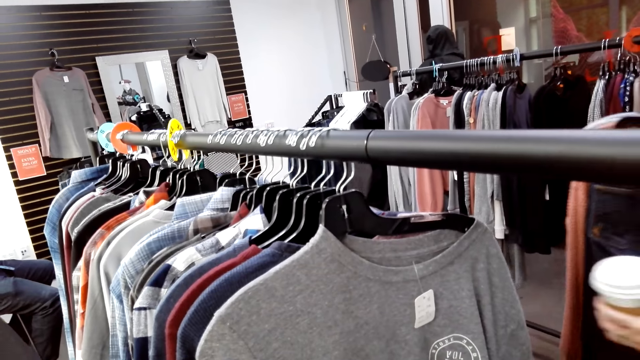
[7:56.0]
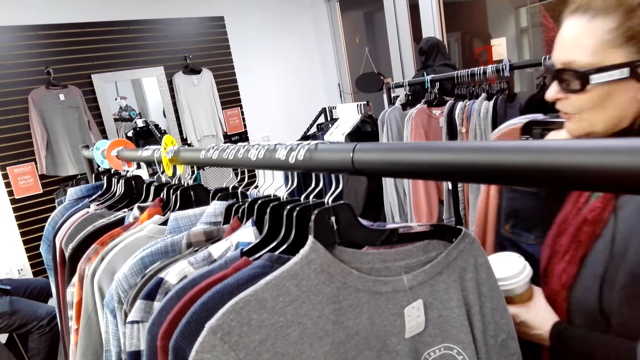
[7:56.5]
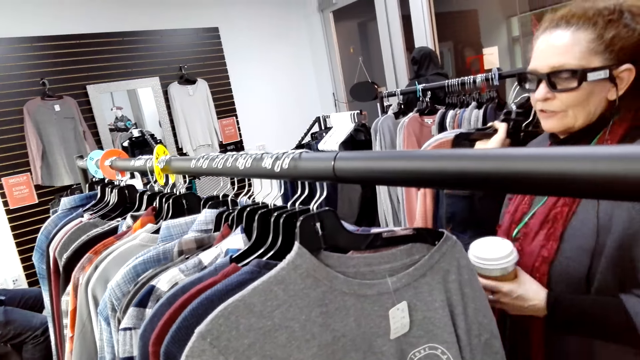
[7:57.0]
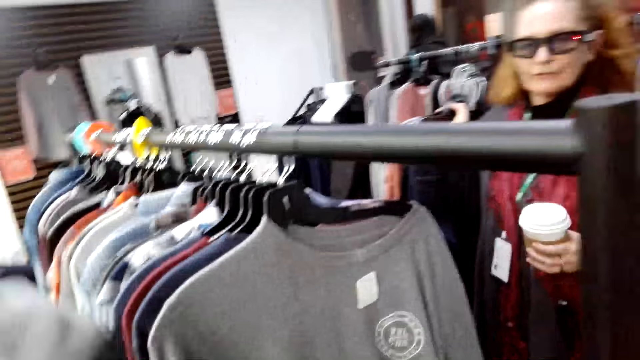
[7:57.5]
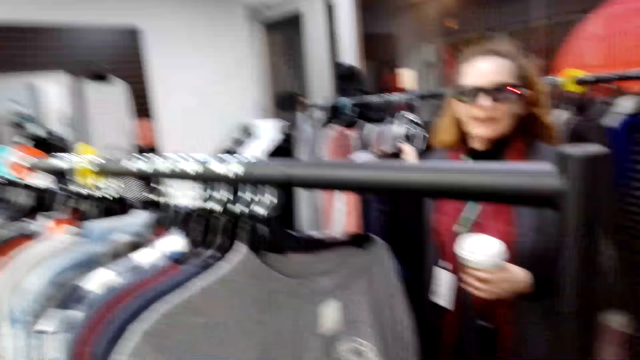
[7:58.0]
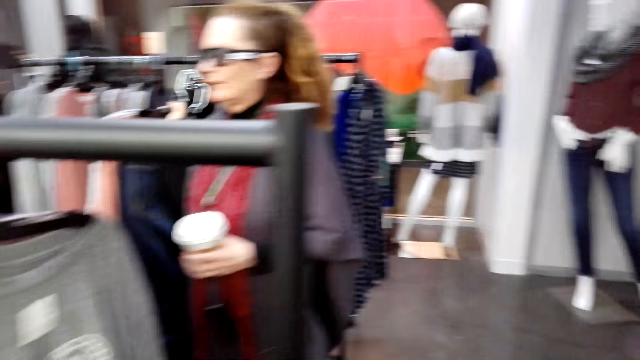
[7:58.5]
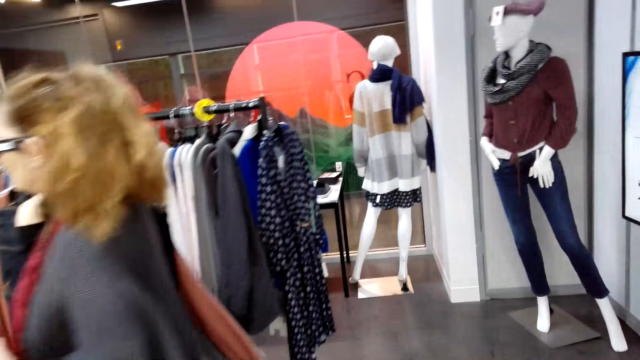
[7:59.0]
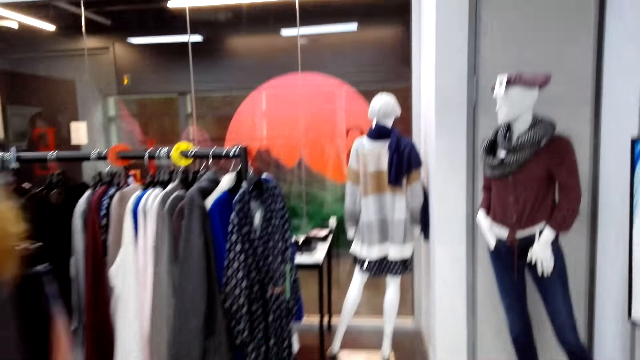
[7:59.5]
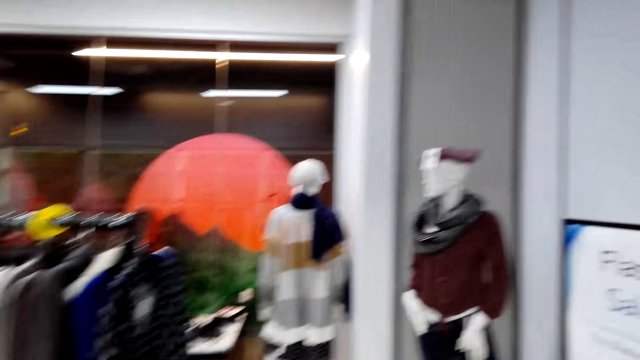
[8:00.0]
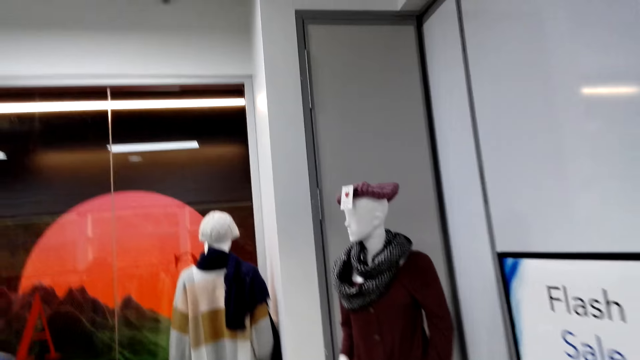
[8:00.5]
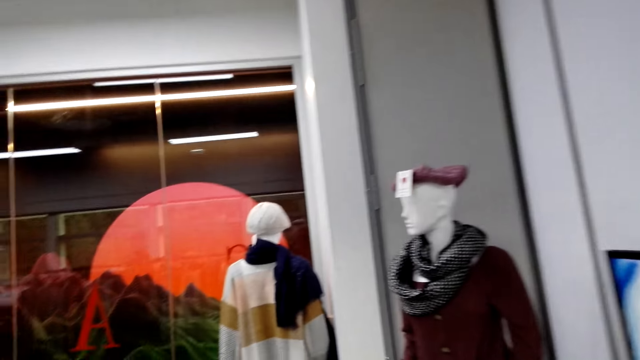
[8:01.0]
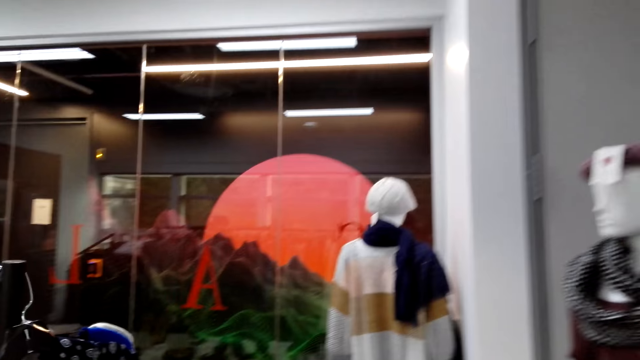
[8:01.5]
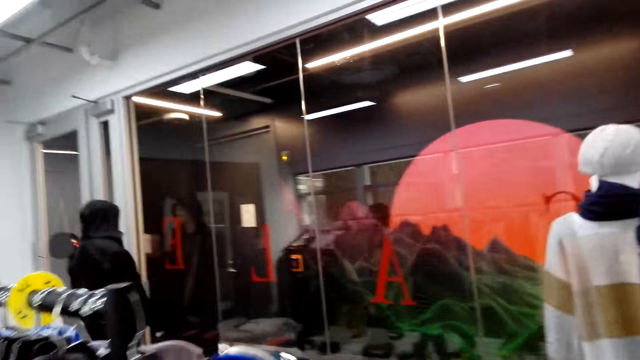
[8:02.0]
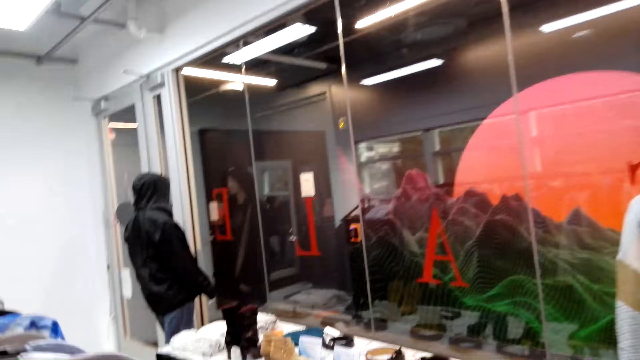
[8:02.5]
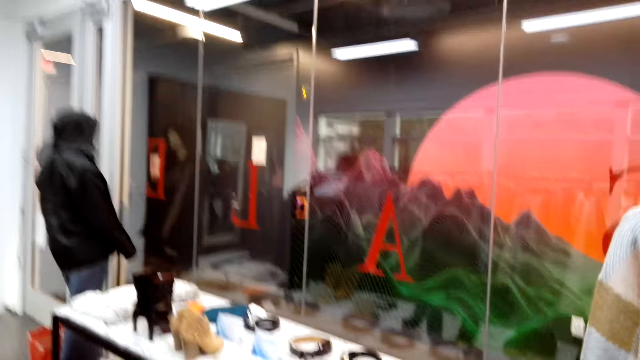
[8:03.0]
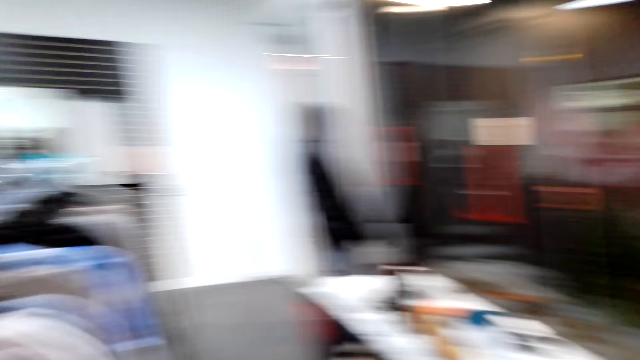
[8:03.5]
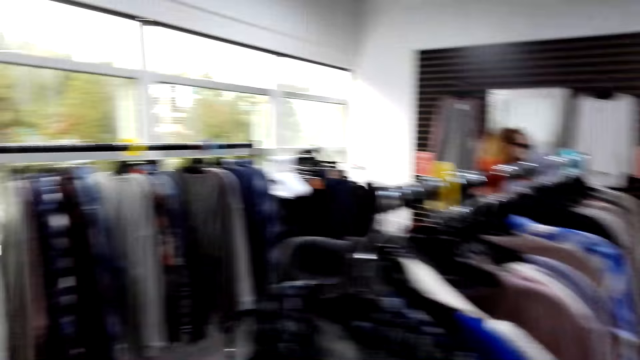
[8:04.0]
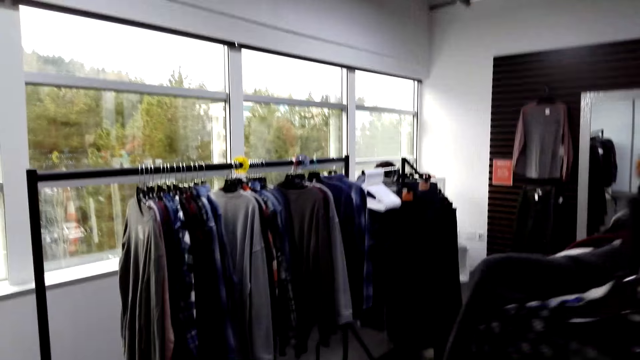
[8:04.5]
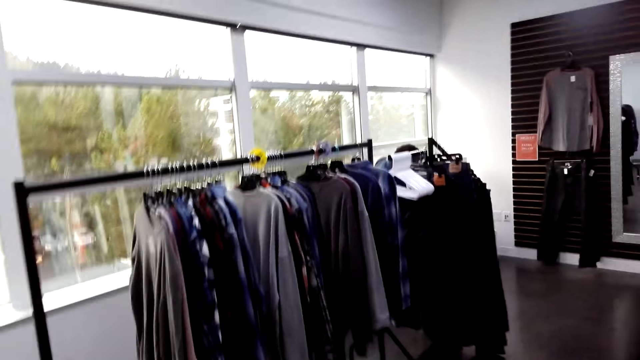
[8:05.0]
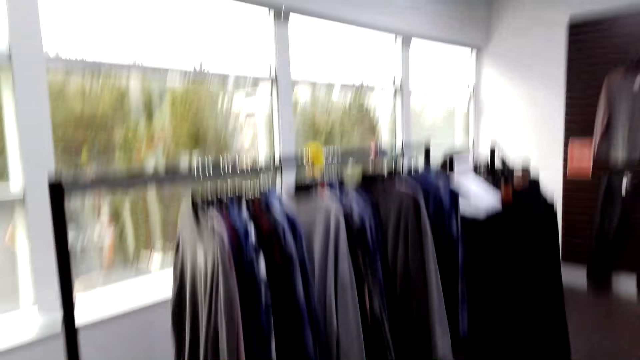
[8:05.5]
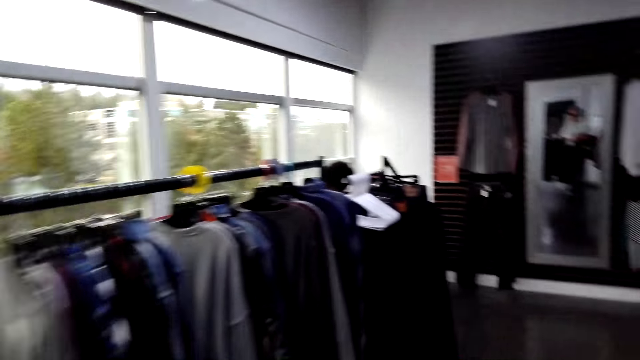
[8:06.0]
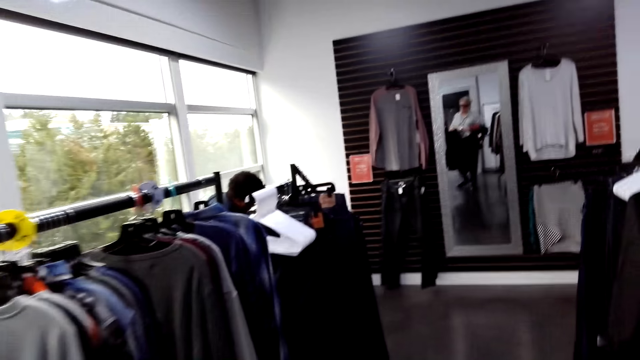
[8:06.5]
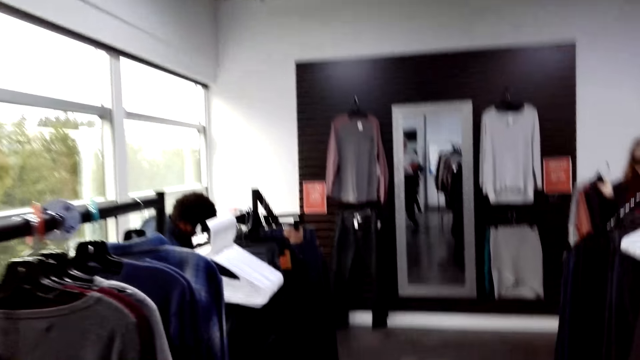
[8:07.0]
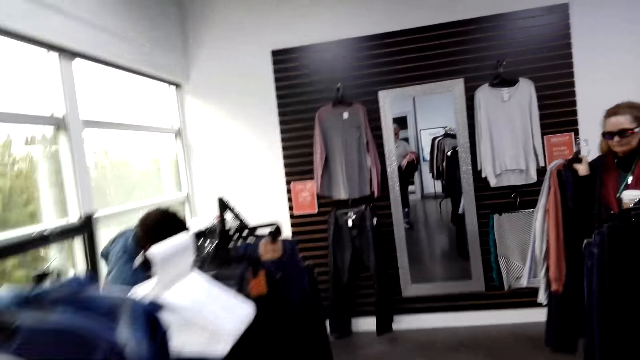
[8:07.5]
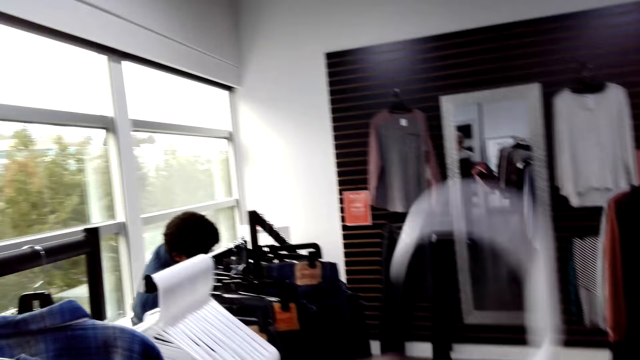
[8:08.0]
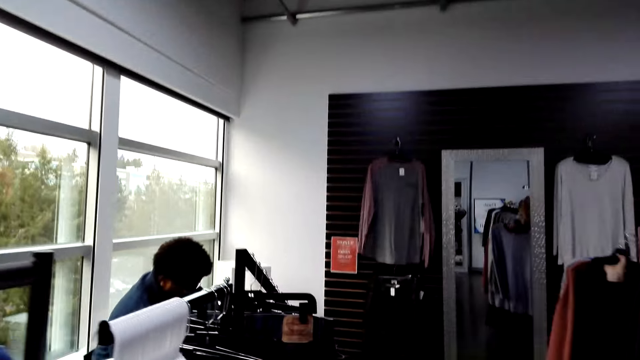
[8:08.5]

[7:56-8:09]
A man holds cloths on a hanger. He holds a coffee mug. A woman converses with the camera wearer. The camera wearer turns around. They walk around. They turn around. They walk around.

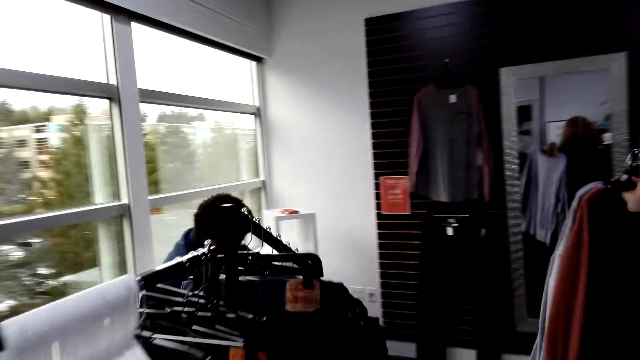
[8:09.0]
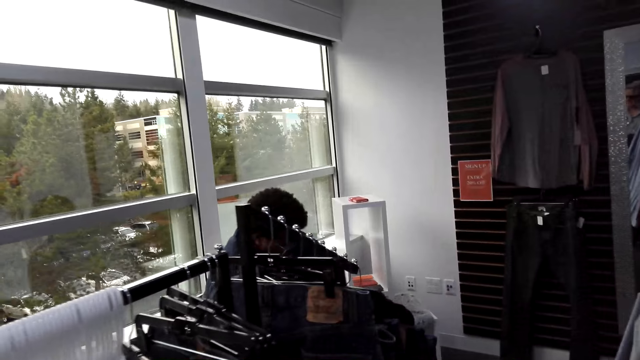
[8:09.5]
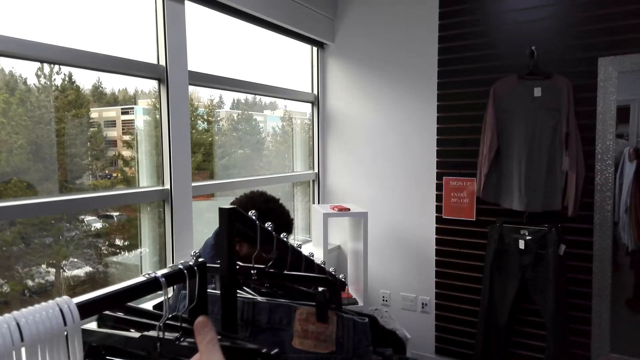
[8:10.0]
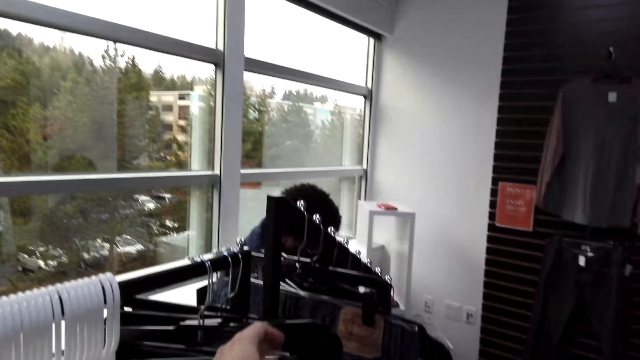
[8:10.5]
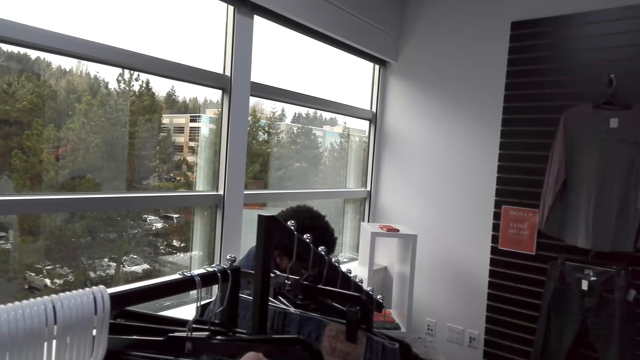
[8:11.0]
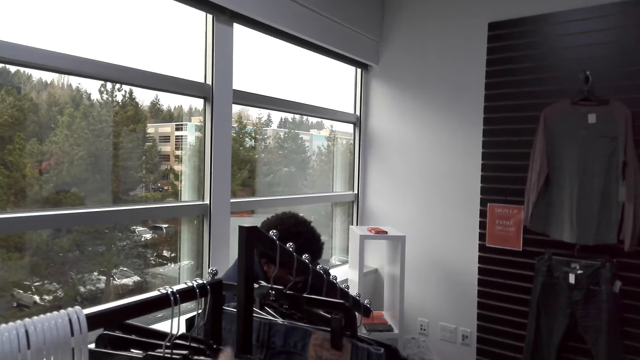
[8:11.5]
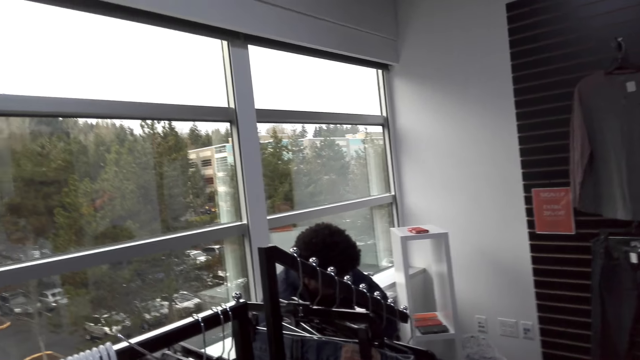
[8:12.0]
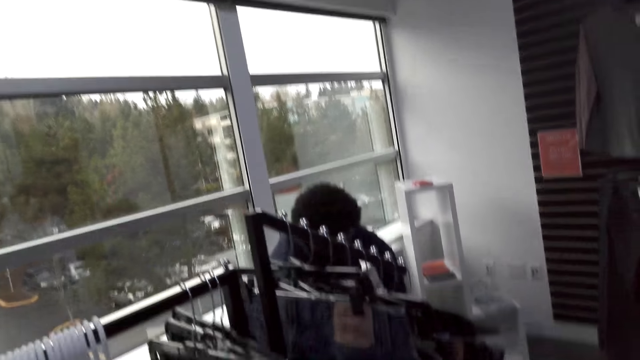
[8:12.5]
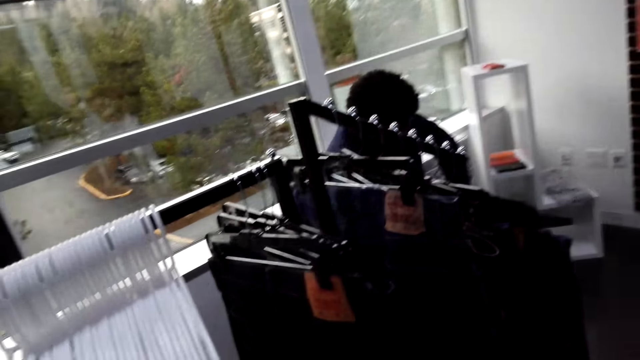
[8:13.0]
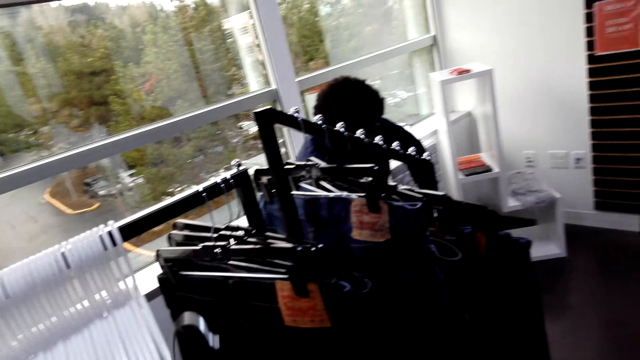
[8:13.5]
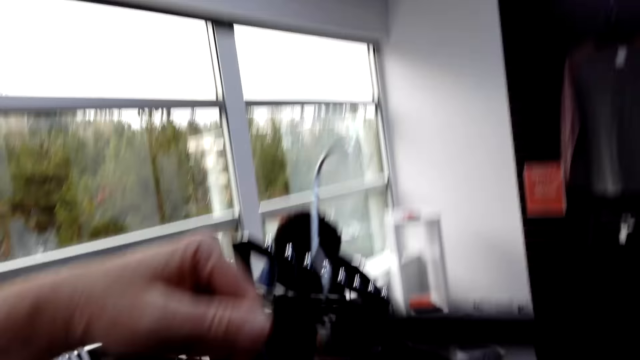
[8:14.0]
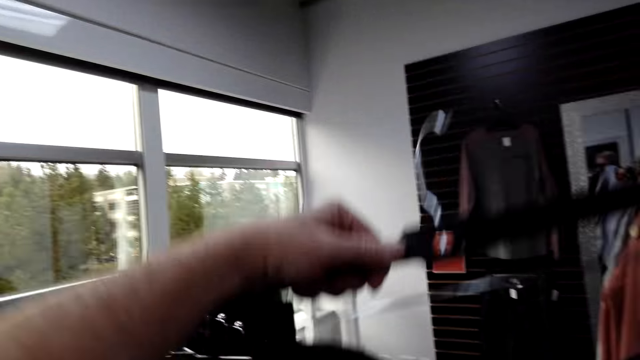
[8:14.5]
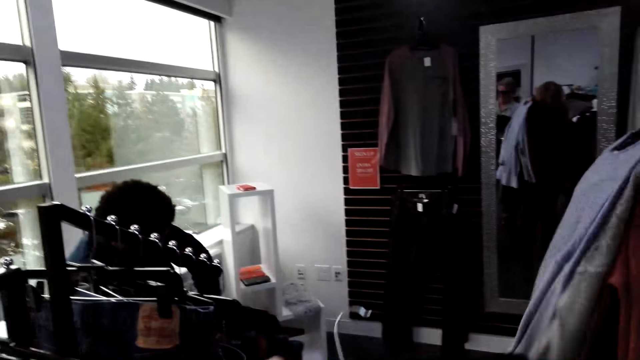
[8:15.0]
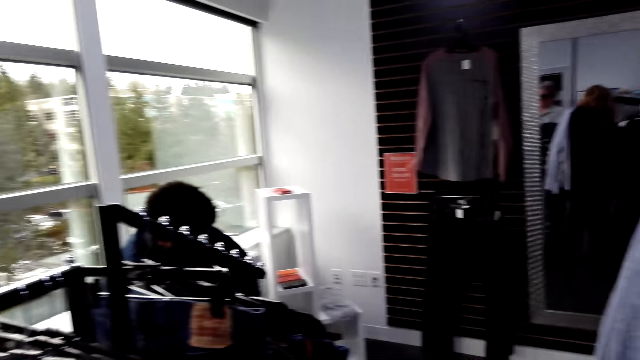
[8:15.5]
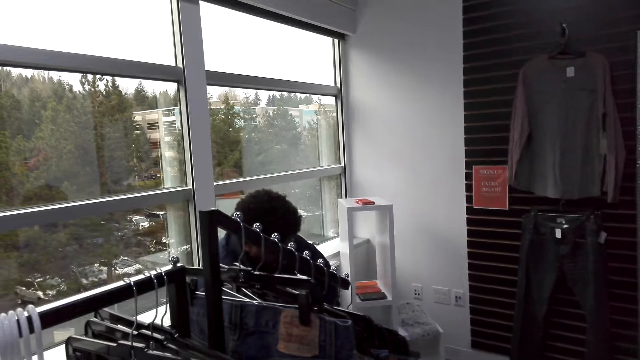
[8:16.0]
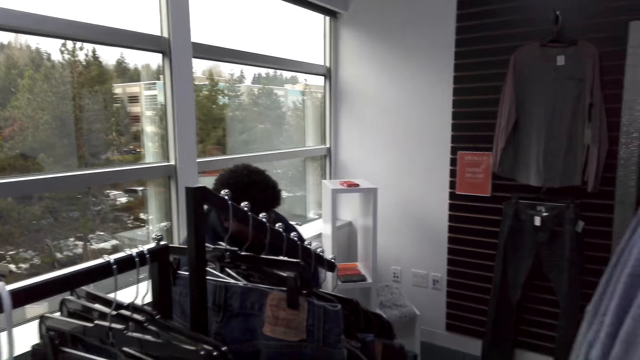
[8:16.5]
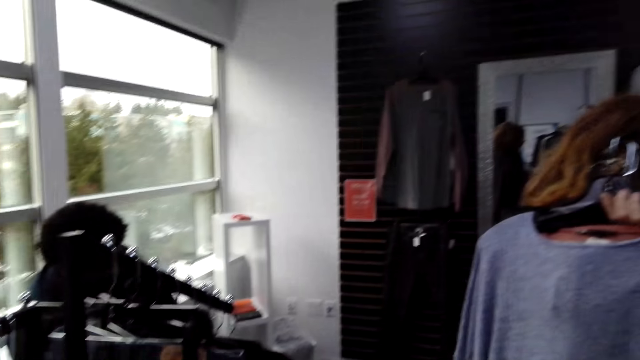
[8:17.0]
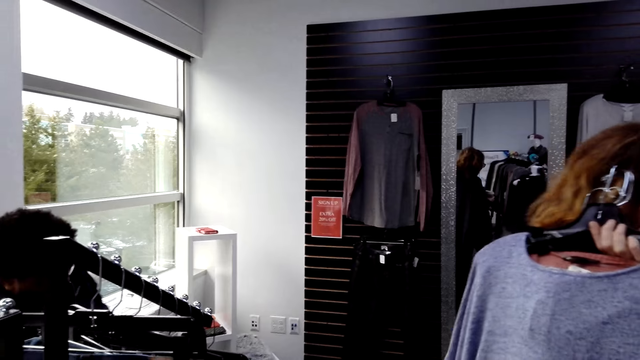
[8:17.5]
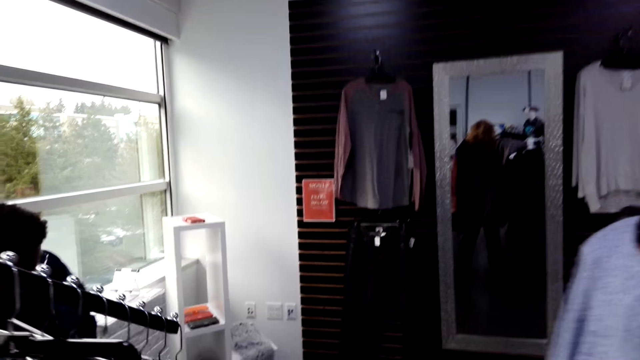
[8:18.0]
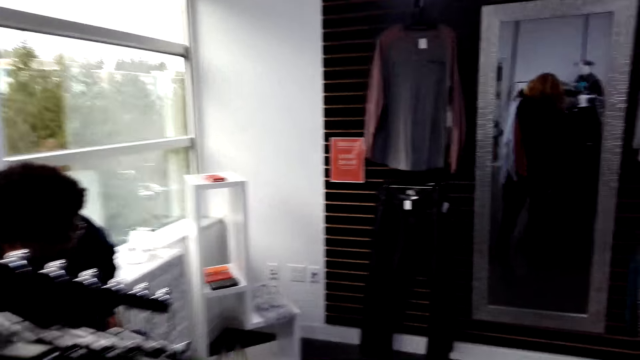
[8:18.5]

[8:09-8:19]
The camera wearer takes the trouser. They turn around. They check the trouser. They hold a hanger. They turn around.
